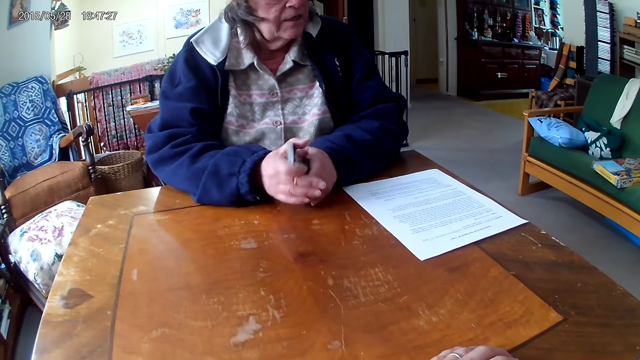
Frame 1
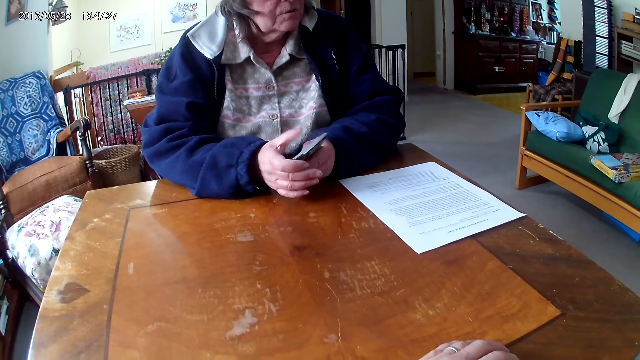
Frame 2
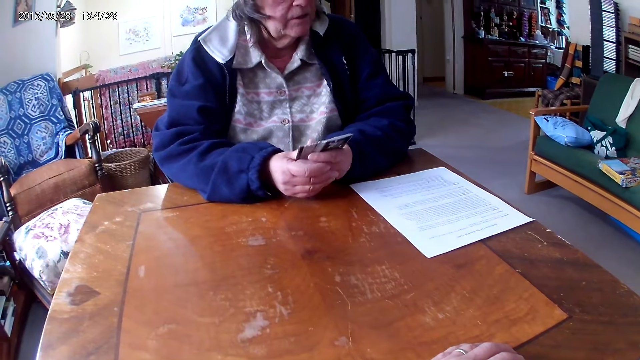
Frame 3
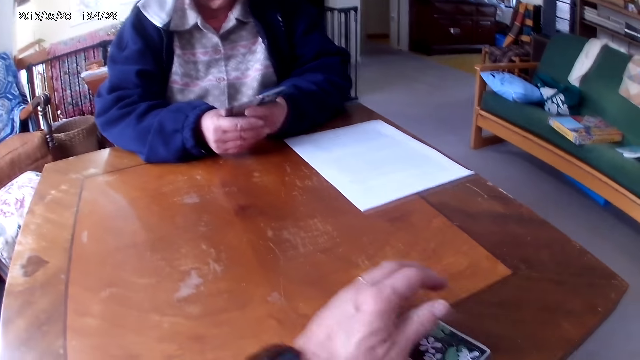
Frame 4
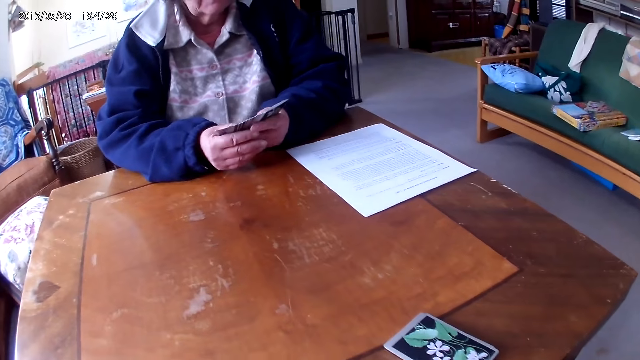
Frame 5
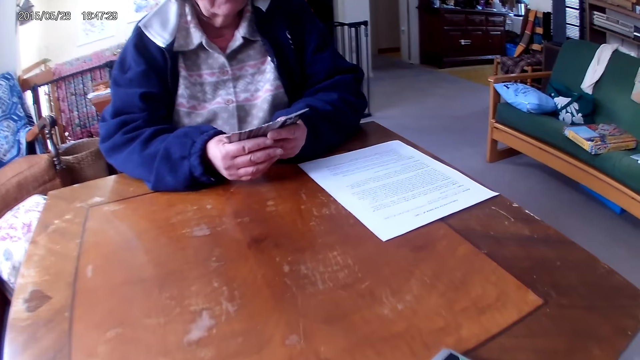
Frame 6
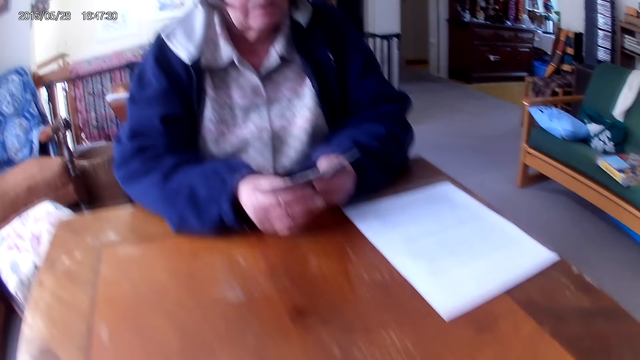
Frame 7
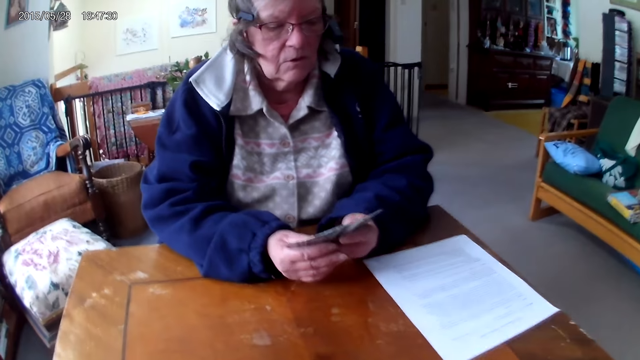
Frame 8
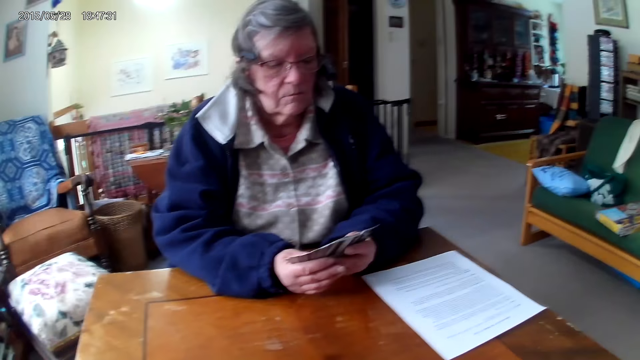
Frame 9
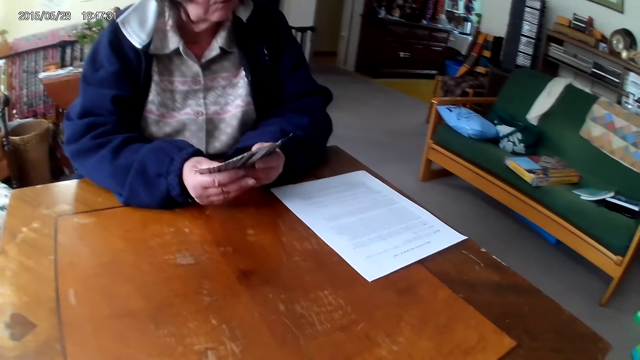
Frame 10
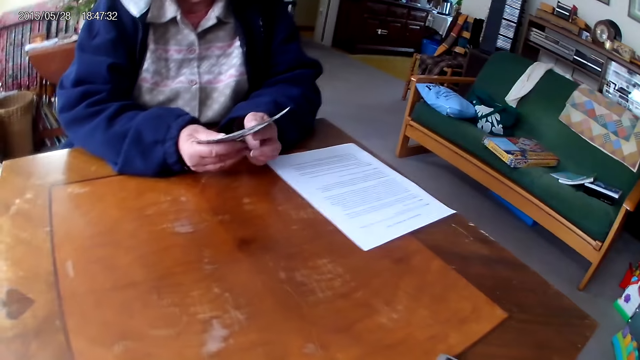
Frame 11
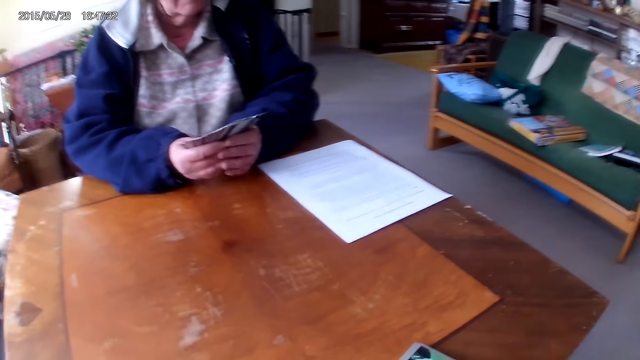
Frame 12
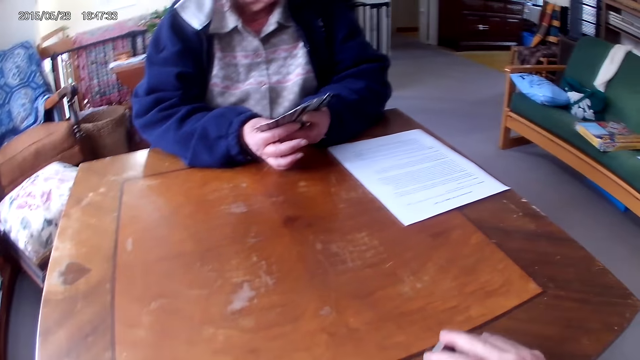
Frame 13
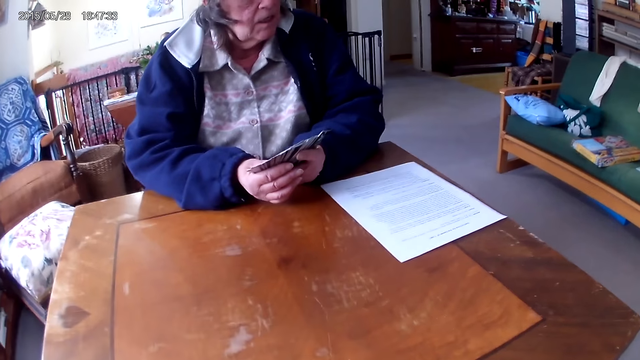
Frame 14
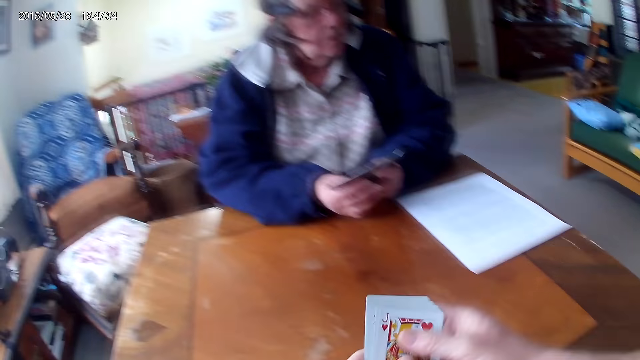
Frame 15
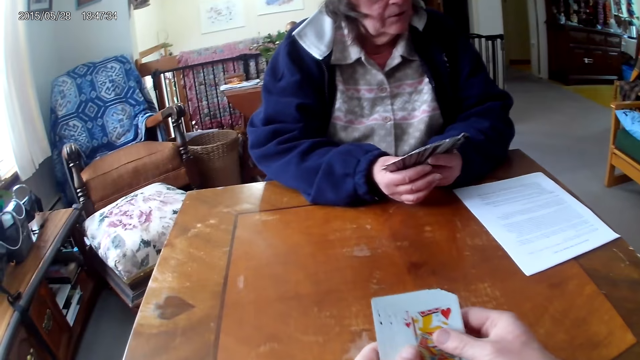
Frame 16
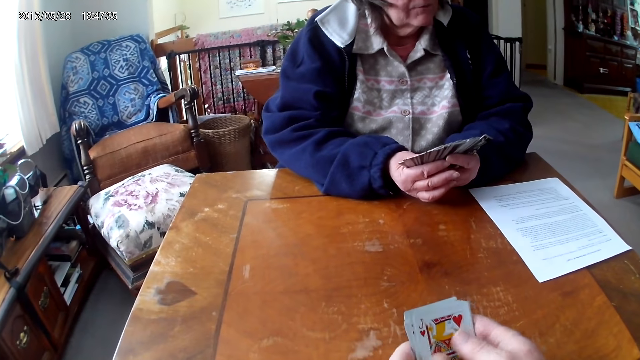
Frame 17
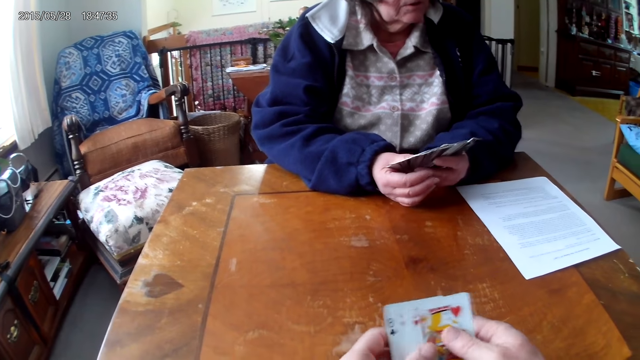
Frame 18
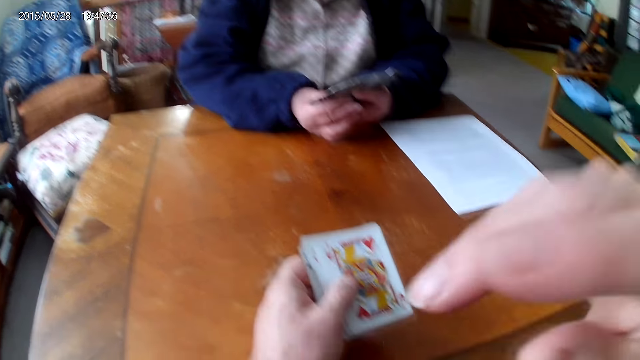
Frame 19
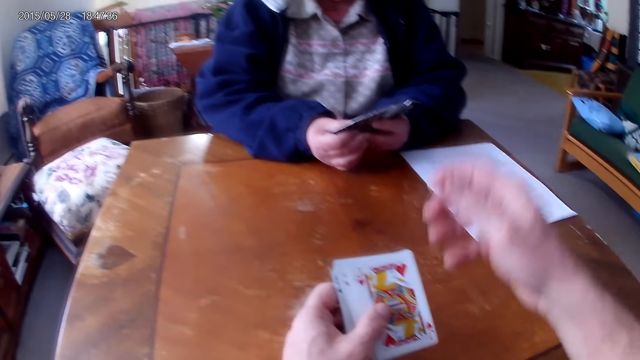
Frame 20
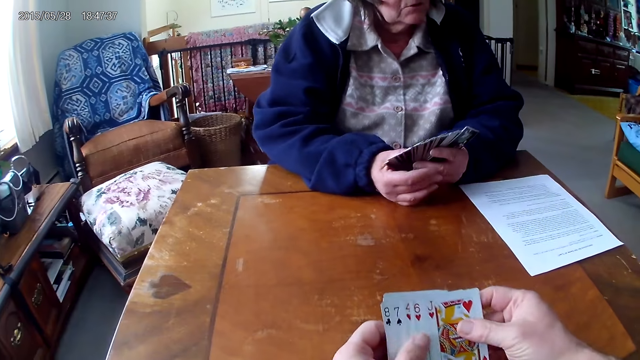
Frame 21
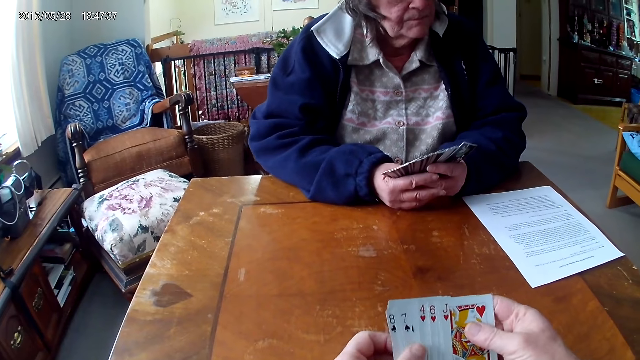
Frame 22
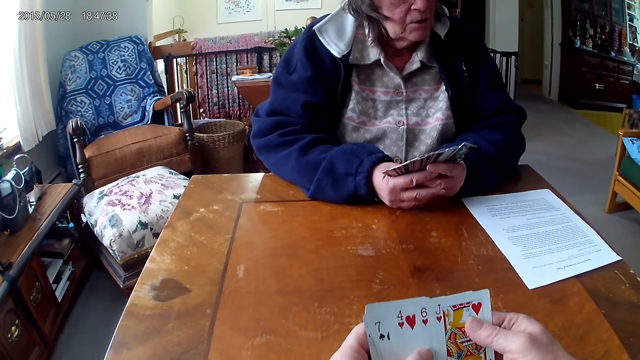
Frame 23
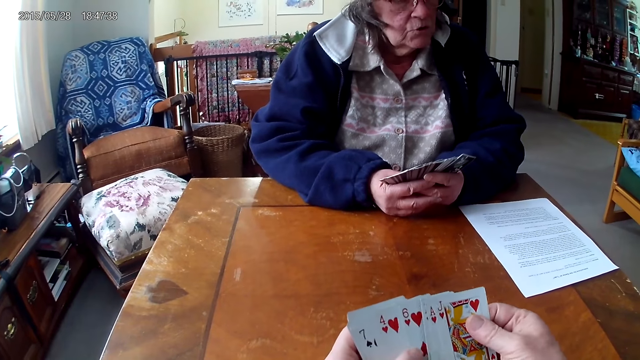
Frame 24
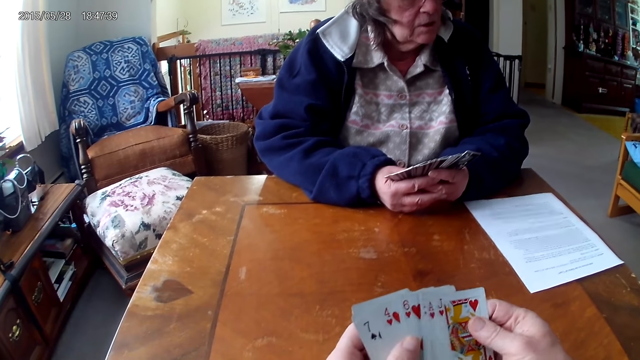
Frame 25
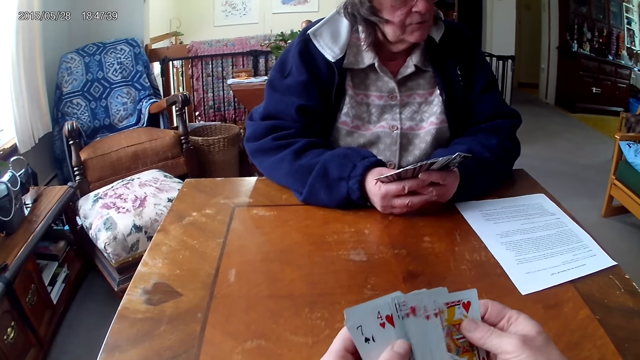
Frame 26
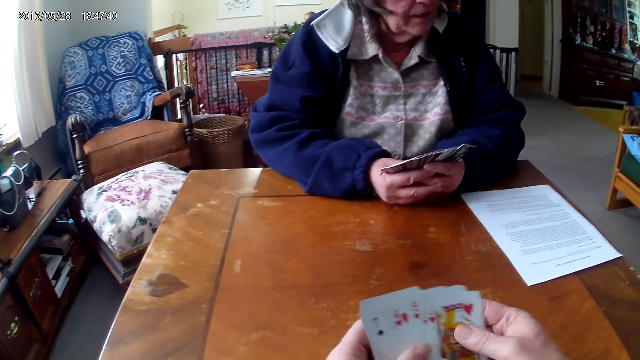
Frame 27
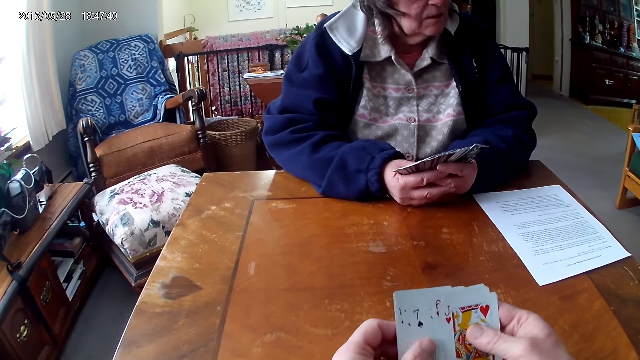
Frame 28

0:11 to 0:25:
A woman arranges cards. The camera wearer picks up cards on the table. He holds the cards in his hands. He arranges the cards. He touches his face with his hand.

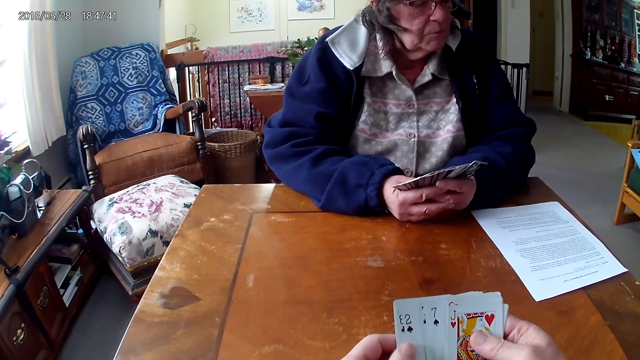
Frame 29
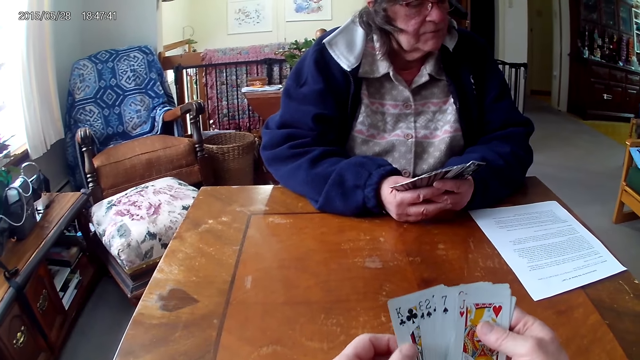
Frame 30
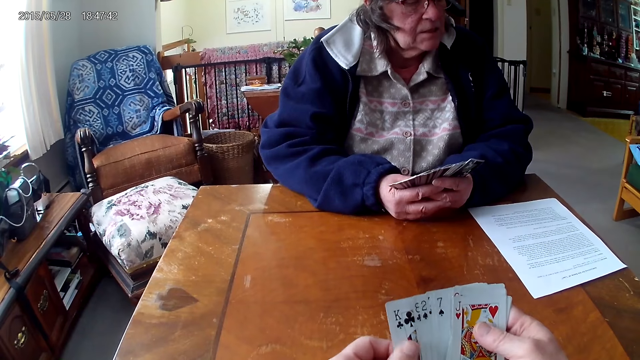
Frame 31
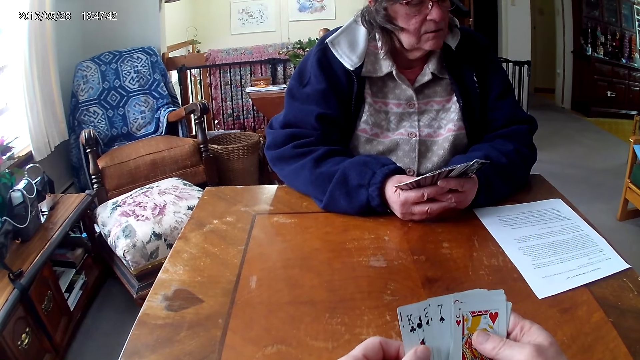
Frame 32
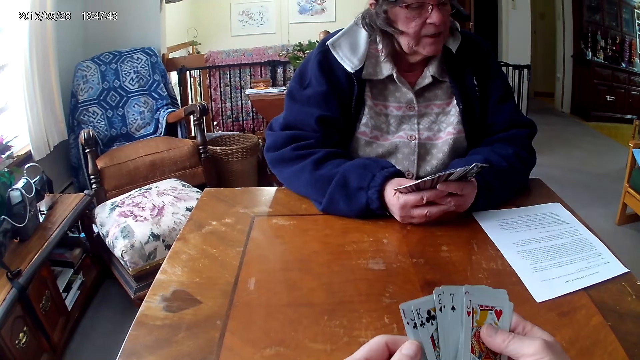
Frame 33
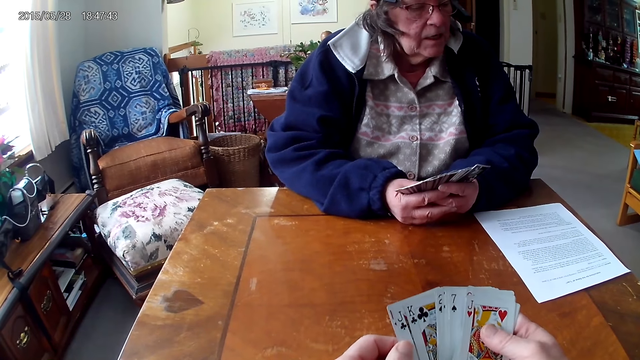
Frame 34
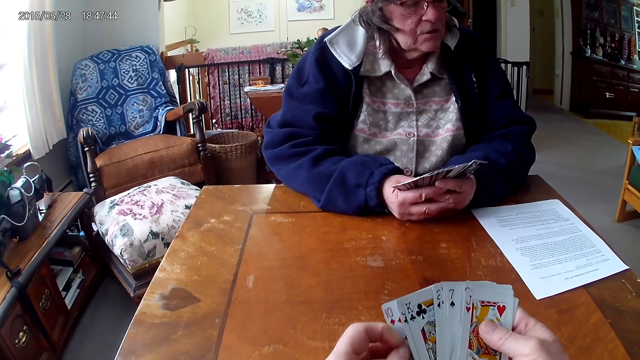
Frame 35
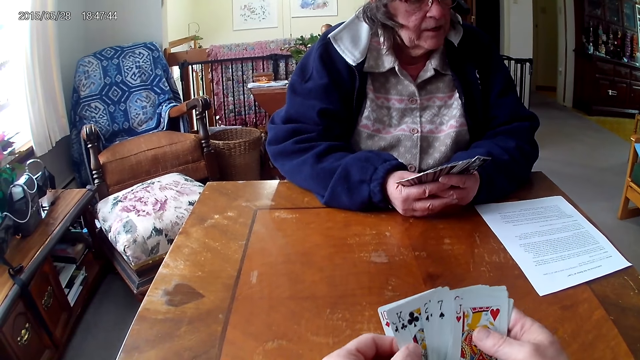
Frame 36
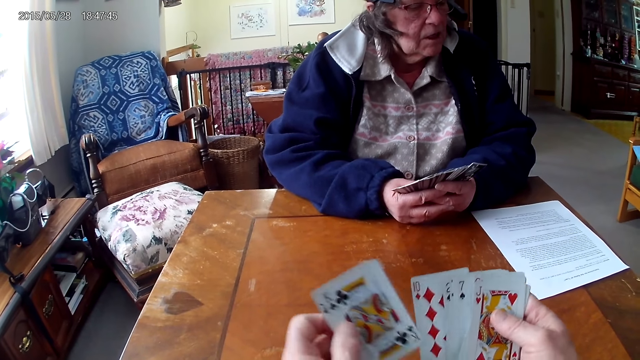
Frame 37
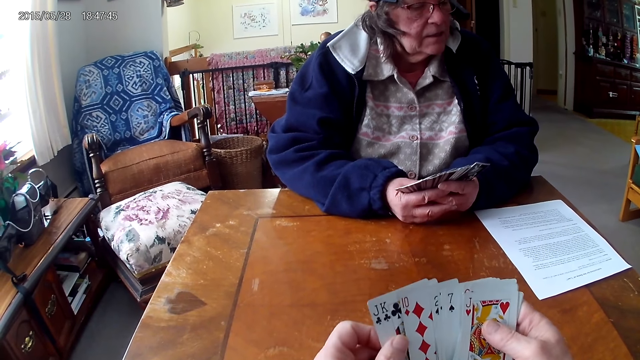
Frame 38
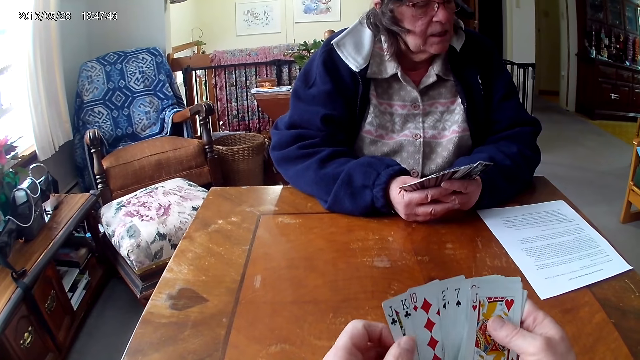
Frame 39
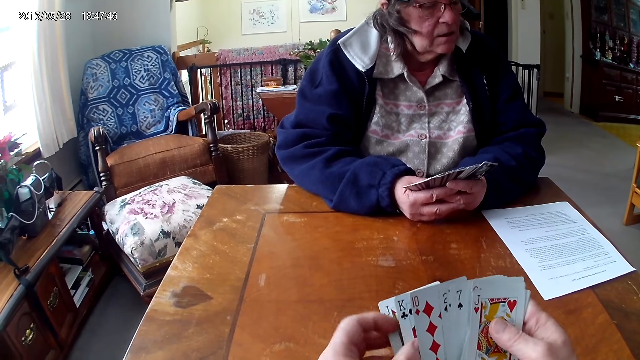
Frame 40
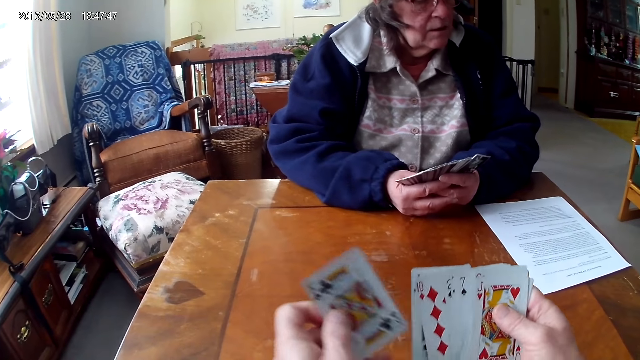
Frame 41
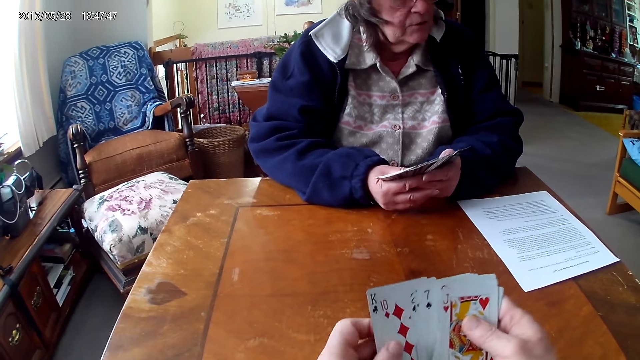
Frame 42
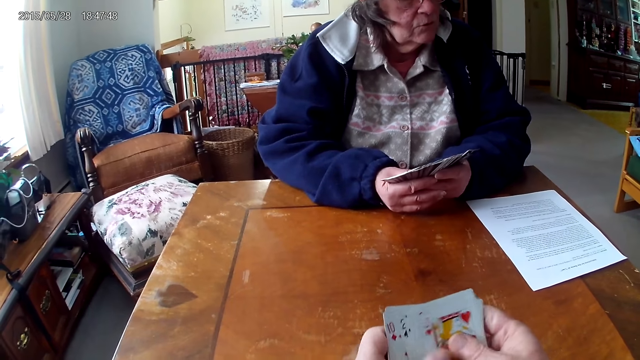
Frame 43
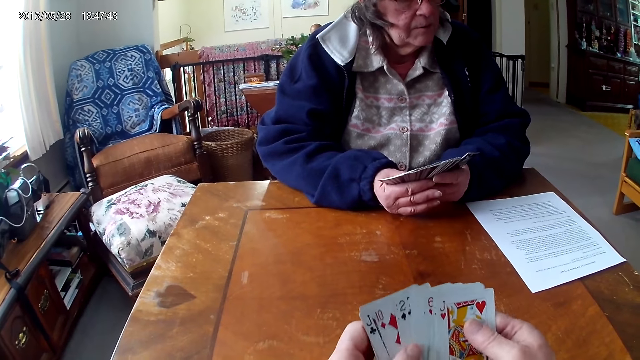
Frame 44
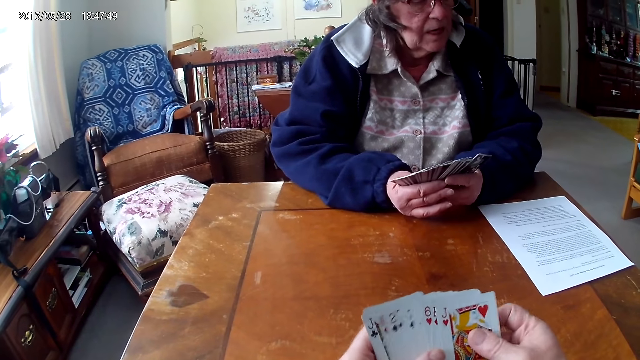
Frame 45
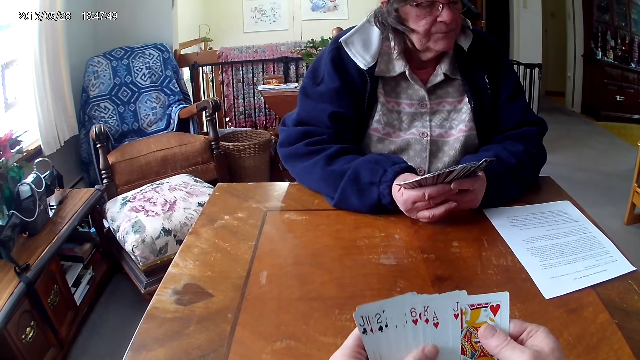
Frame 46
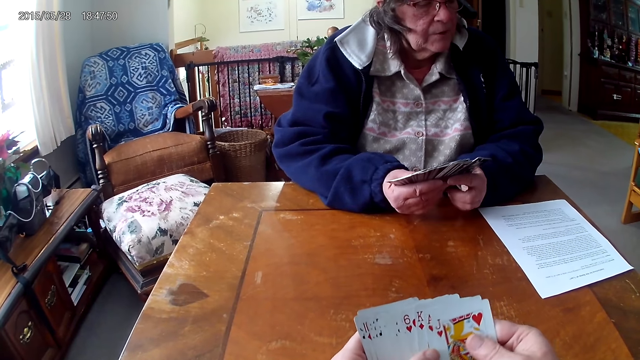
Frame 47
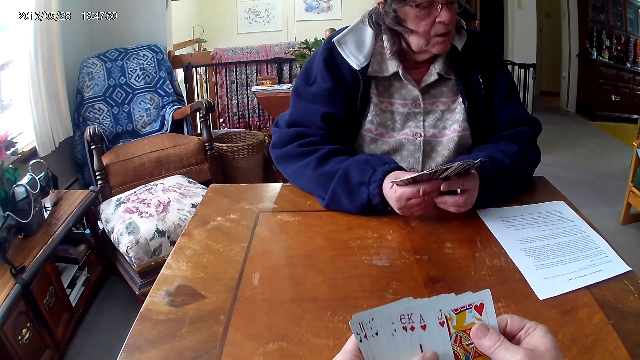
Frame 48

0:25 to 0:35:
The camera wearer shuffles the cards in his hands.
